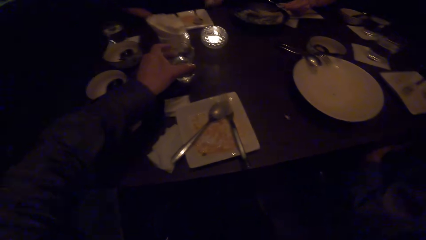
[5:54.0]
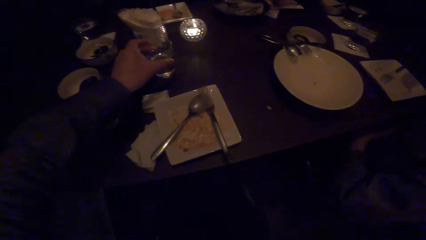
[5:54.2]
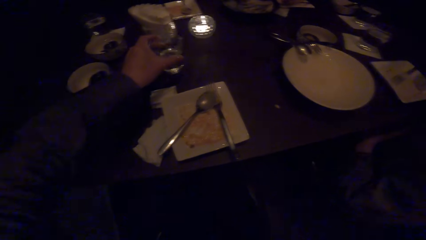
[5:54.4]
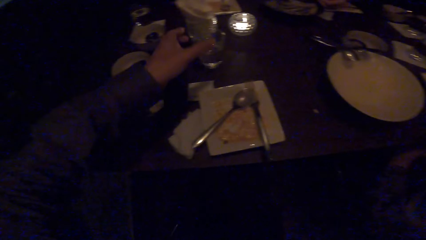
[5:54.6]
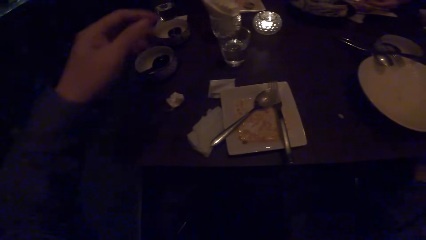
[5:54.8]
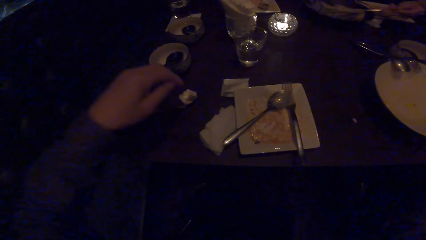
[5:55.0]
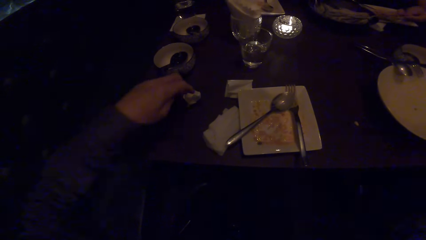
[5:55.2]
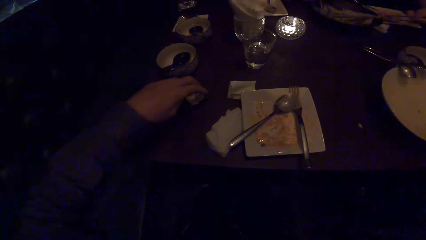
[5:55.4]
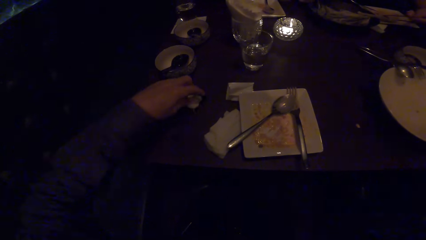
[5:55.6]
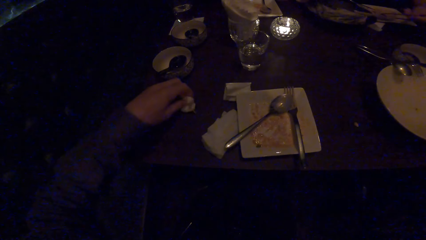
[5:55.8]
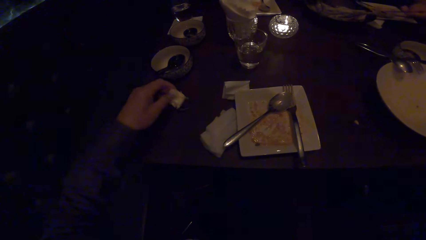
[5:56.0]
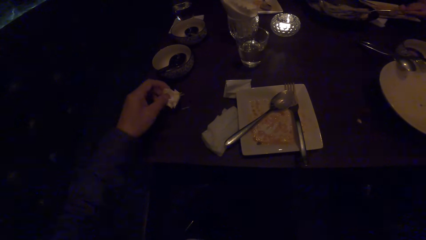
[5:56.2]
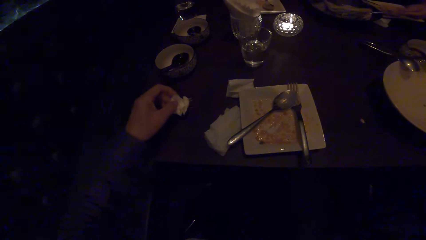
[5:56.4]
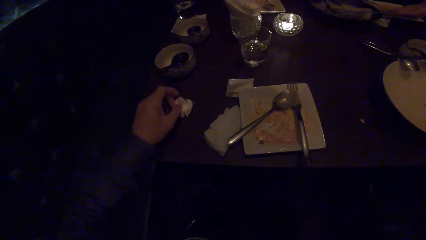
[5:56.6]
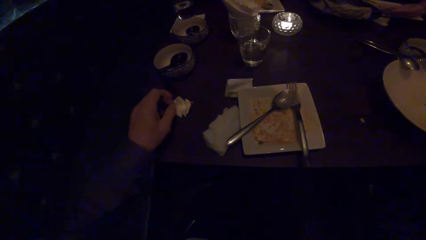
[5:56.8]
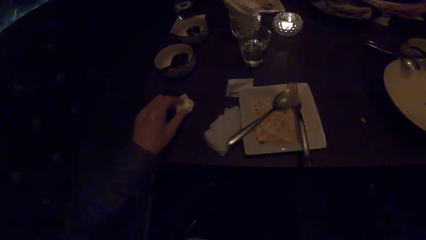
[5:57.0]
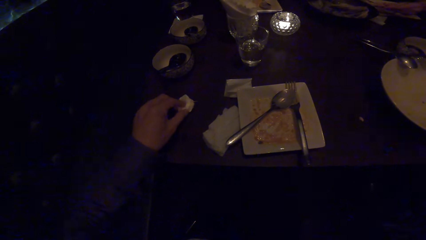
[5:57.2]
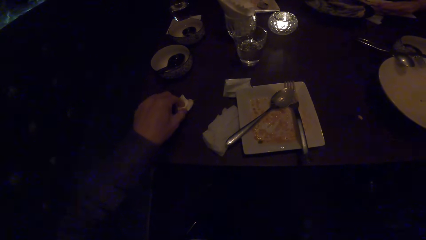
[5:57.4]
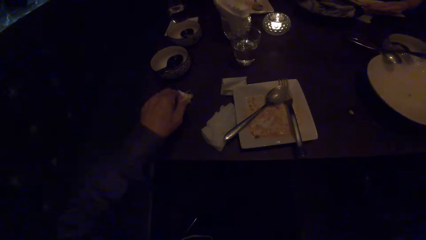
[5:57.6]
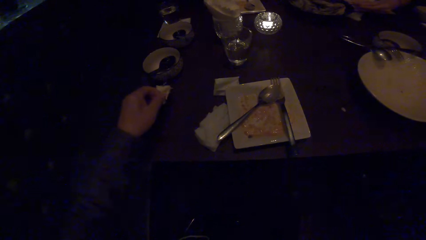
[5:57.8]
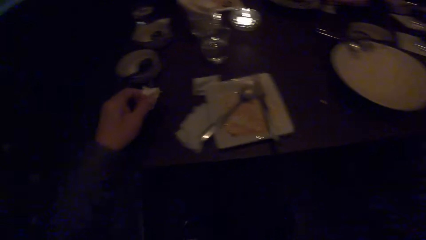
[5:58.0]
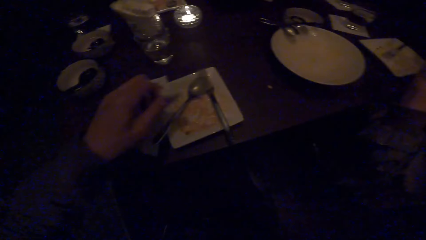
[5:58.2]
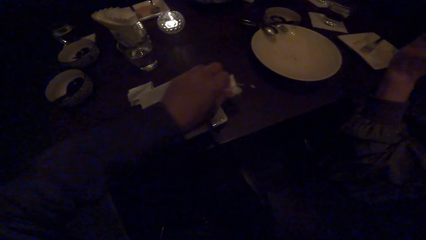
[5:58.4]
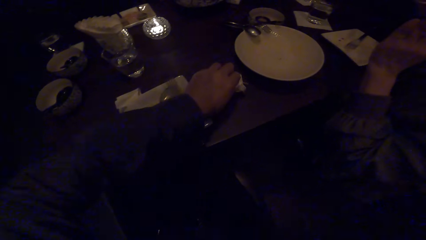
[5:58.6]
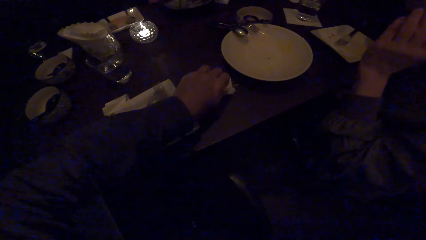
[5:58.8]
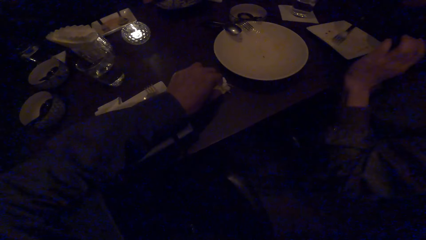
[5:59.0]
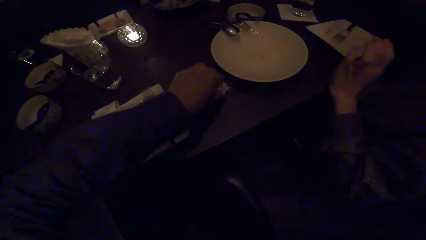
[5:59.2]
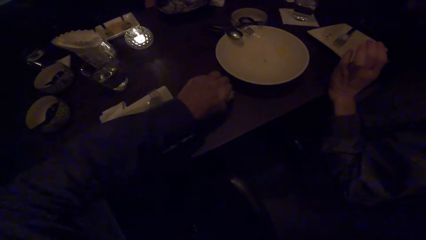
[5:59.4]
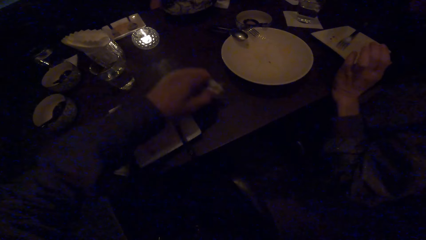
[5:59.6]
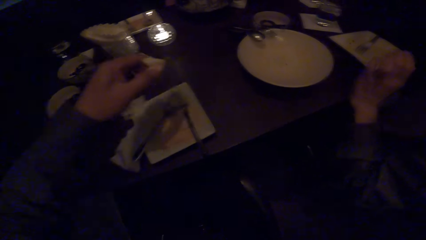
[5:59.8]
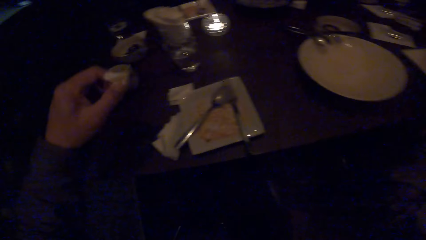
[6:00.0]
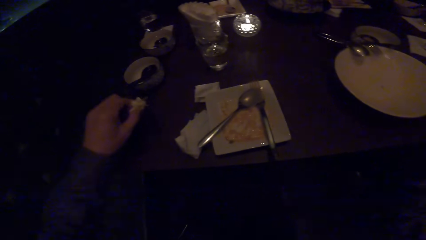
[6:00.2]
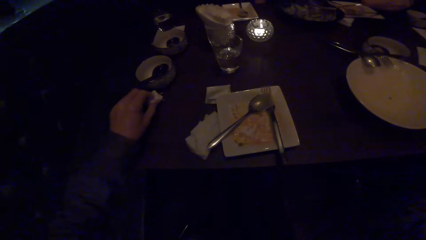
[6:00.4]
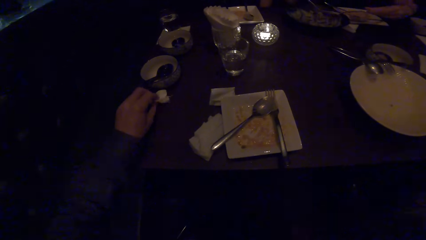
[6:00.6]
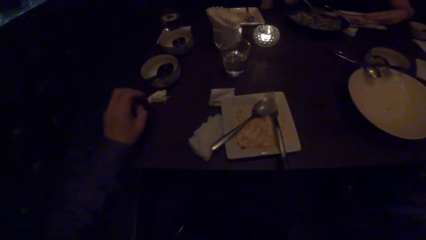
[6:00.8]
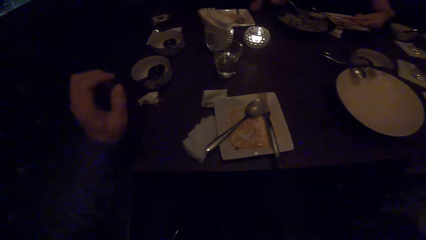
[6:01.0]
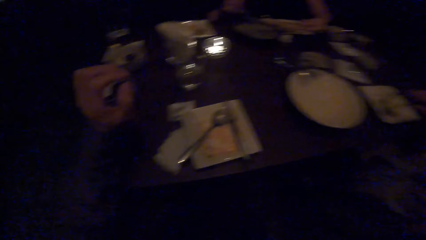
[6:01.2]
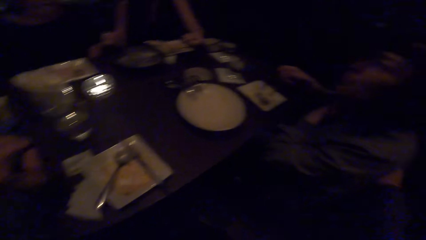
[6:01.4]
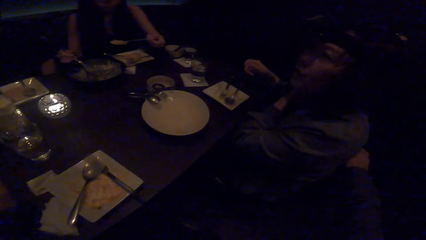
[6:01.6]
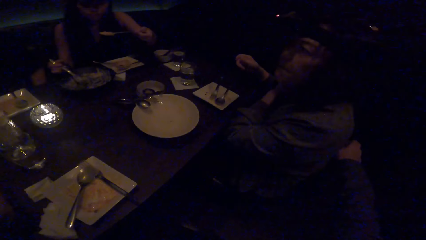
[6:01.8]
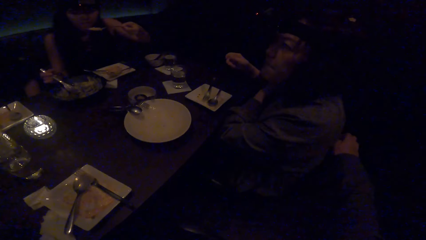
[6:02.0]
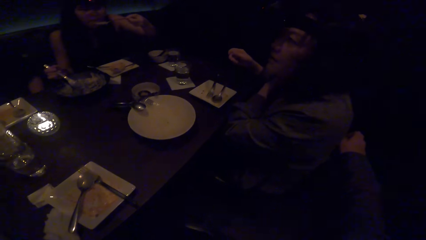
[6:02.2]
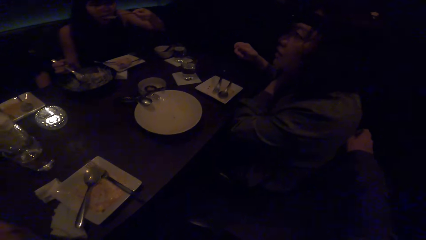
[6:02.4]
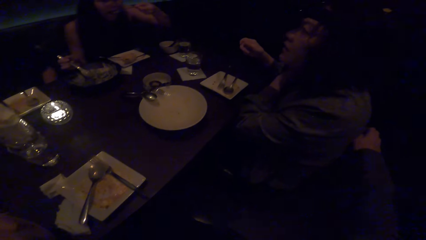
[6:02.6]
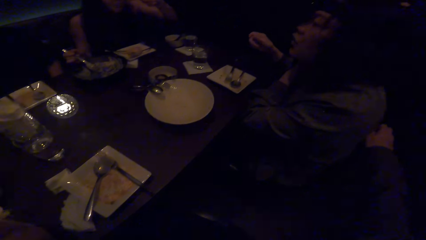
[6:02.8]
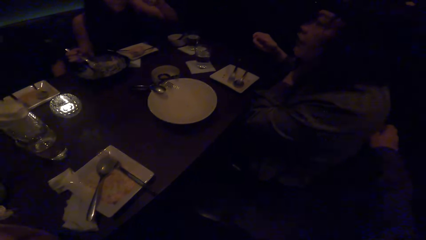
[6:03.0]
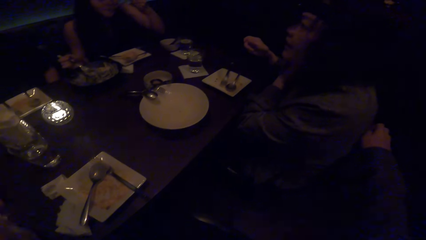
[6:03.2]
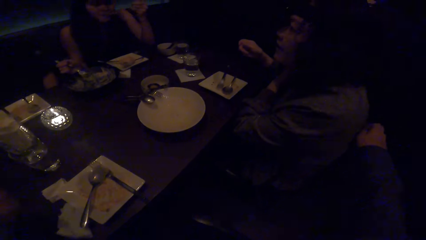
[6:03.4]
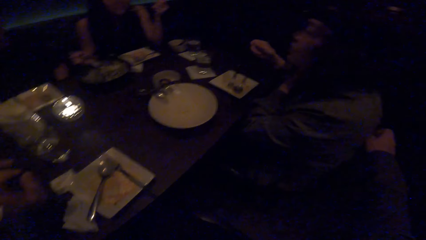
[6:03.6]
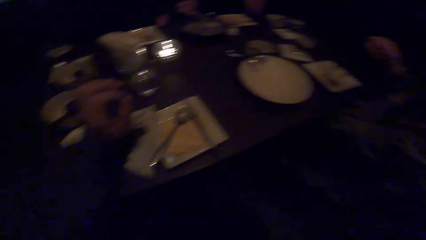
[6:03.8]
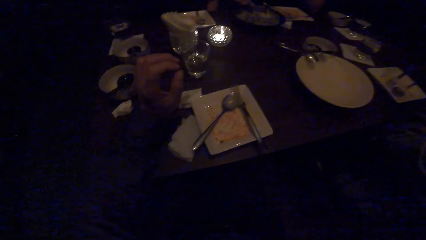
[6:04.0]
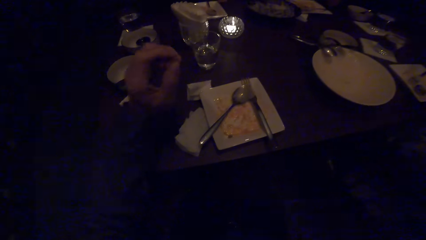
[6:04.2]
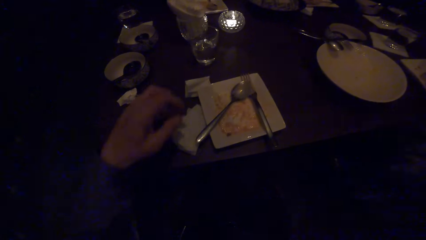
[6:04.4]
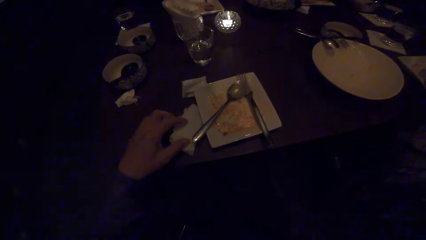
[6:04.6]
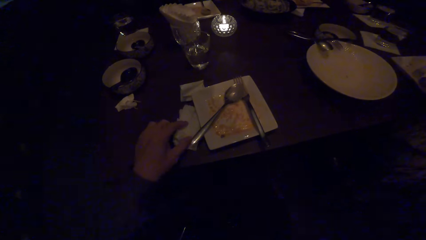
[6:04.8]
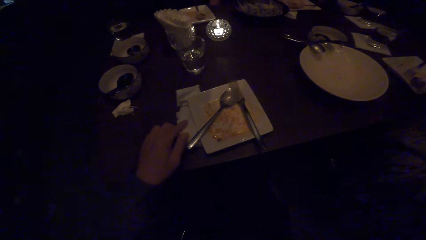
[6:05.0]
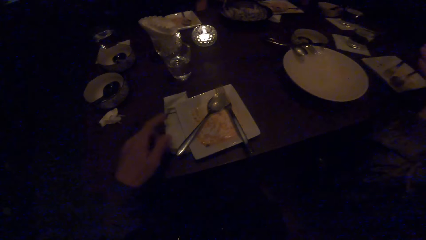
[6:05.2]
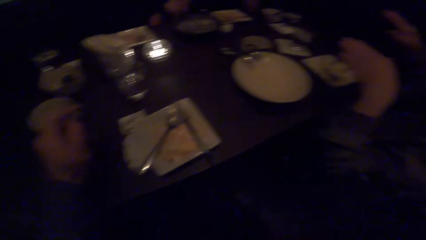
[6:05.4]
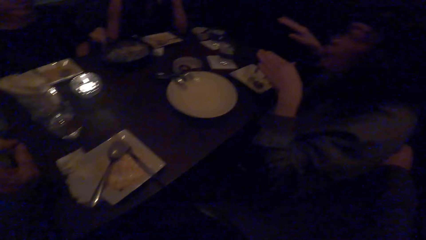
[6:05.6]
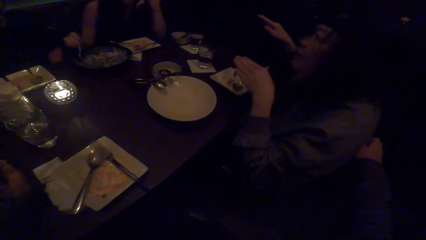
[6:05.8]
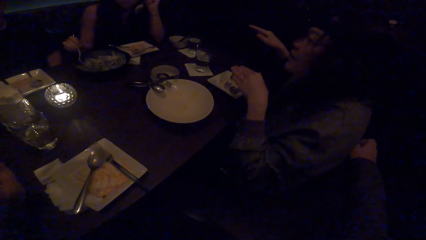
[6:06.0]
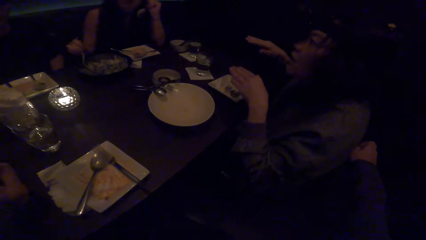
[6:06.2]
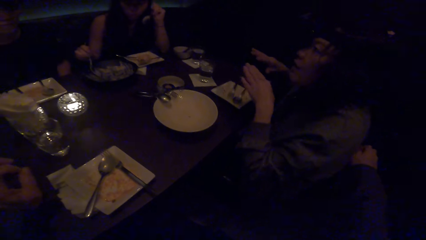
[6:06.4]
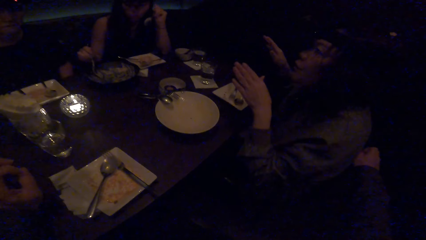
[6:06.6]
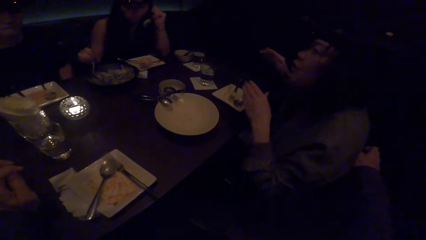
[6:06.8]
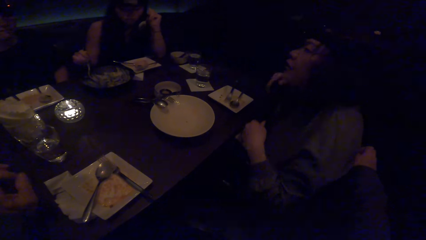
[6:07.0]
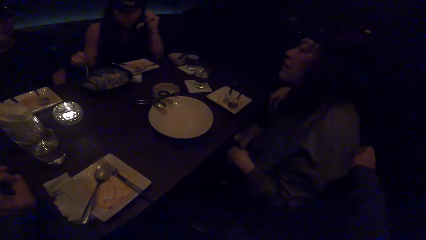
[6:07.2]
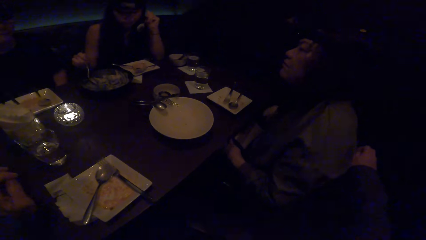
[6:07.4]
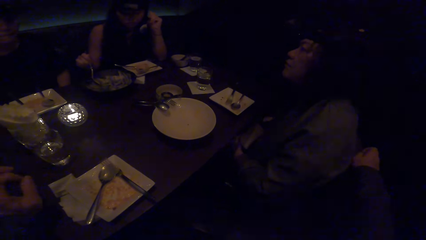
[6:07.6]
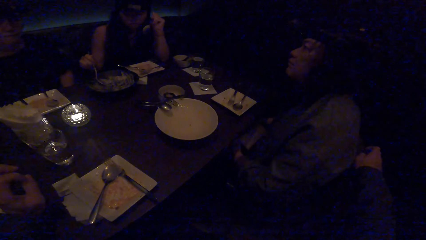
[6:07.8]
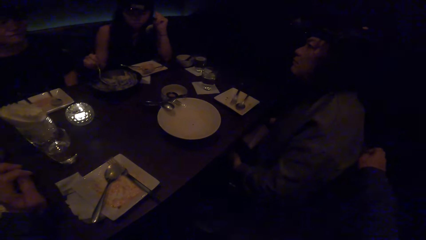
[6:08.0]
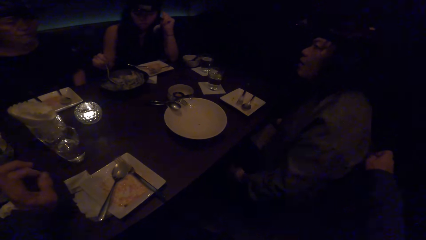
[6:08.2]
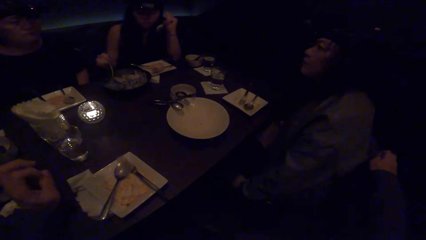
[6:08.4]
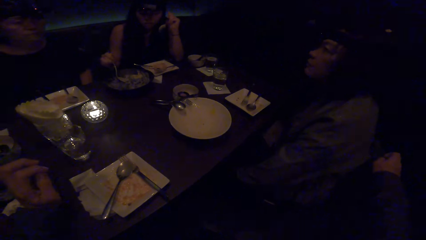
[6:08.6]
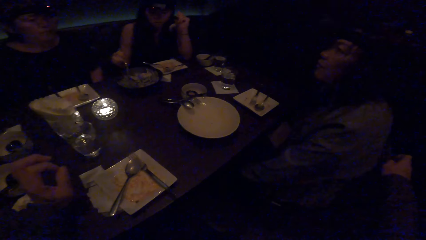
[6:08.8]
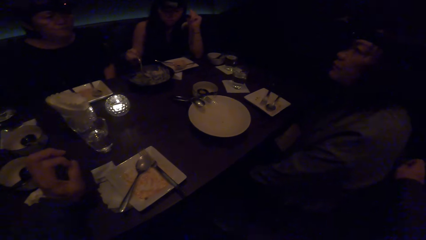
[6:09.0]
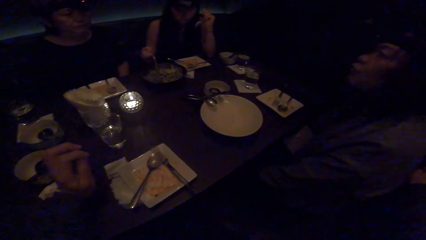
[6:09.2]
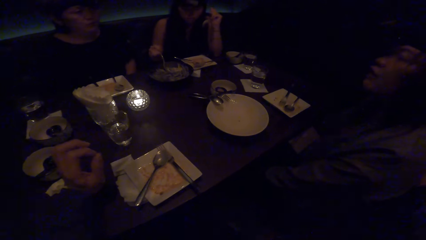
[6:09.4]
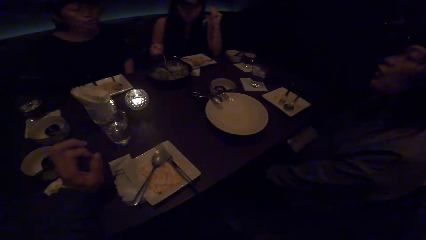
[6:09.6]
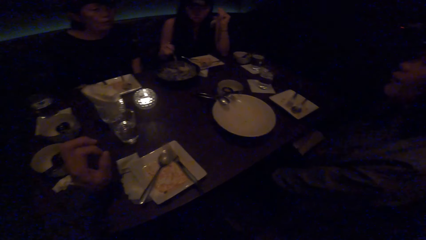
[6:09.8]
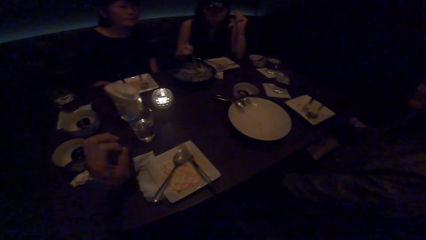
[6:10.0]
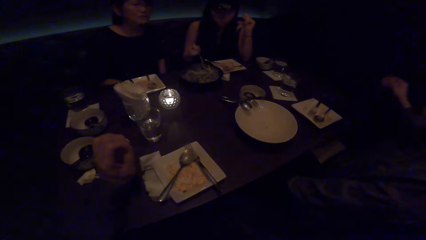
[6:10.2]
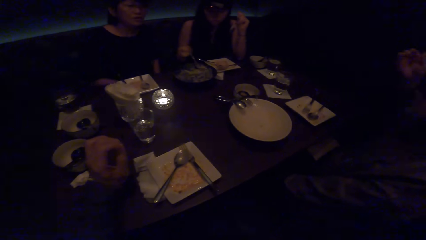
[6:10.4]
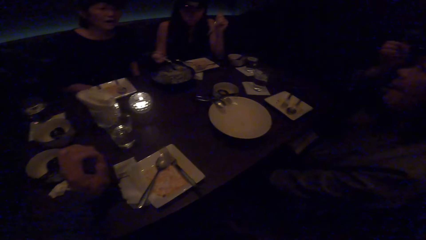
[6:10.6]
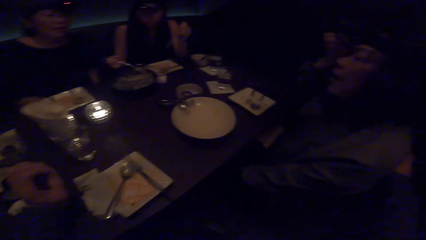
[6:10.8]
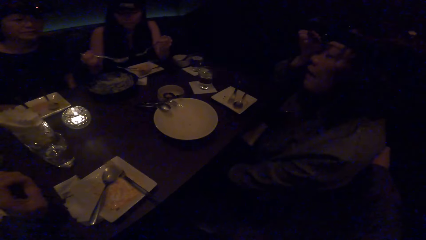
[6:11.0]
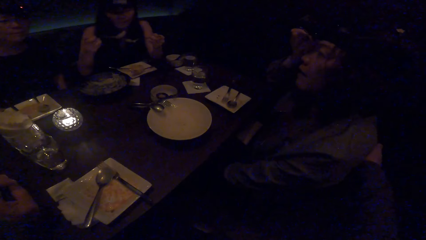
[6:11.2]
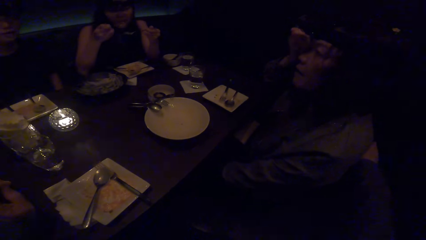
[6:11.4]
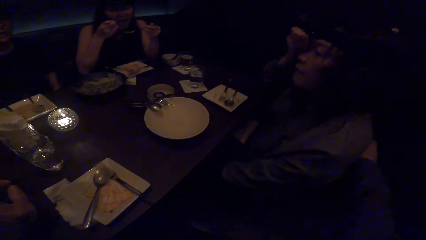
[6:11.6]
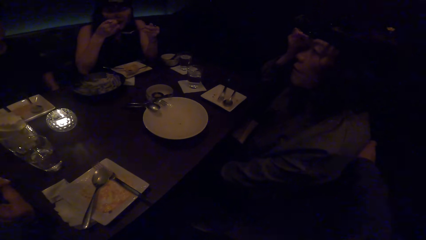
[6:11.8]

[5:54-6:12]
The camera wearer moves a serviette on the table. He picks up a tissue paper with his left hand. He puts the serviette on the table. He picks a grain of food with the tissue paper. He picks the serviette on the table. He puts the serviette on the table. A woman converses with another woman. The camera wearer looks at the first woman. A third woman eats the food with the spoon. The camera wearer moves the serviette on the table. The third woman scoops food with her spoon. The camera wearer looks at the first woman. He rubs his left fingers. The second woman converses with the first woman.
